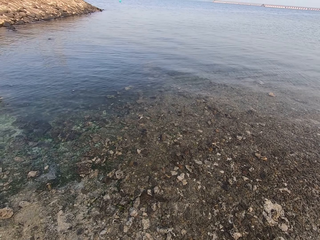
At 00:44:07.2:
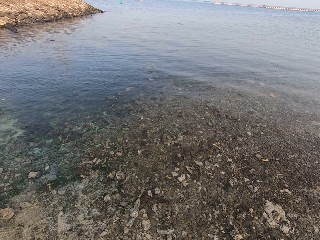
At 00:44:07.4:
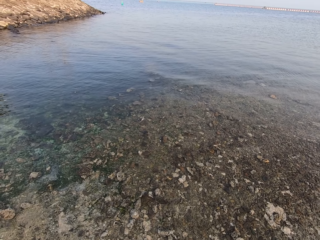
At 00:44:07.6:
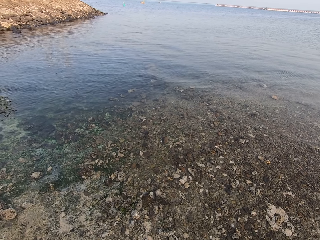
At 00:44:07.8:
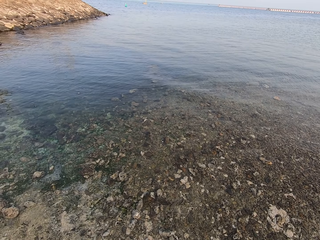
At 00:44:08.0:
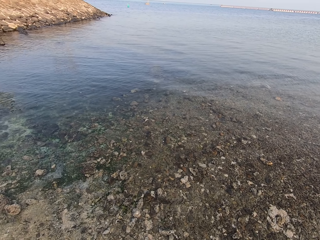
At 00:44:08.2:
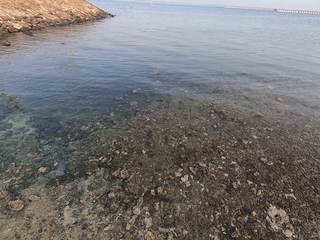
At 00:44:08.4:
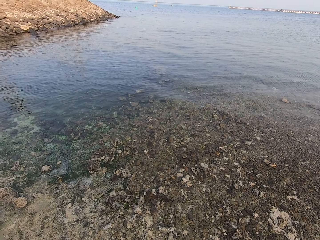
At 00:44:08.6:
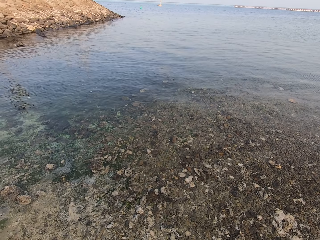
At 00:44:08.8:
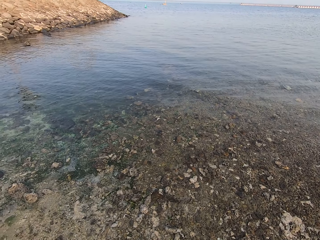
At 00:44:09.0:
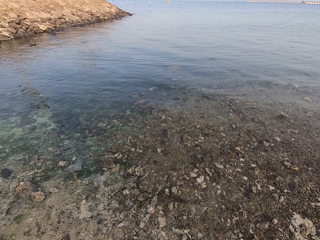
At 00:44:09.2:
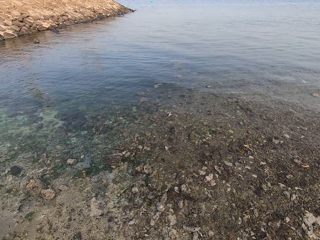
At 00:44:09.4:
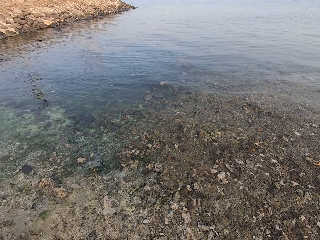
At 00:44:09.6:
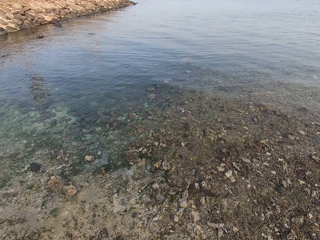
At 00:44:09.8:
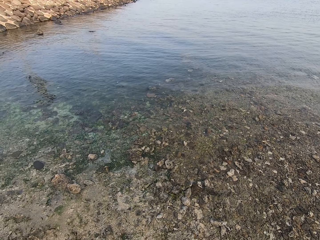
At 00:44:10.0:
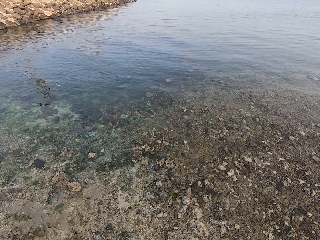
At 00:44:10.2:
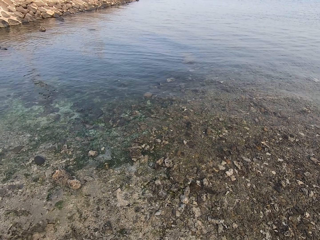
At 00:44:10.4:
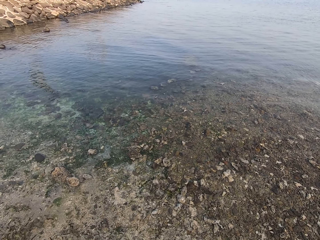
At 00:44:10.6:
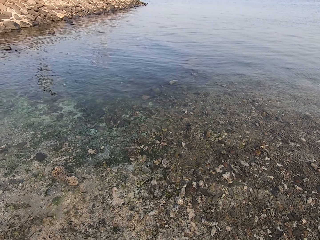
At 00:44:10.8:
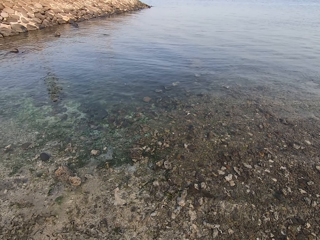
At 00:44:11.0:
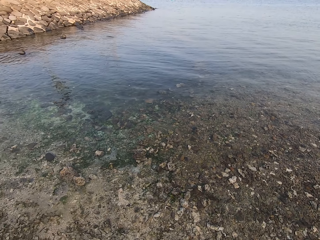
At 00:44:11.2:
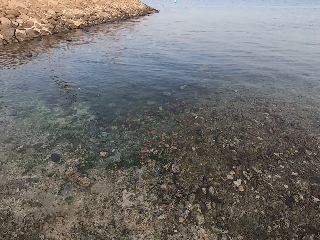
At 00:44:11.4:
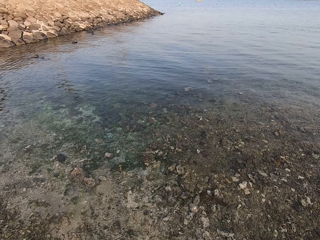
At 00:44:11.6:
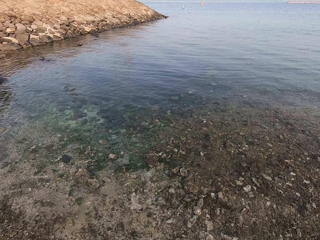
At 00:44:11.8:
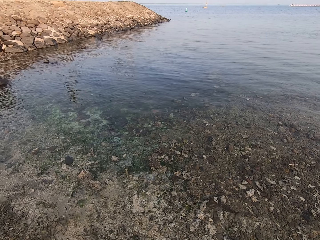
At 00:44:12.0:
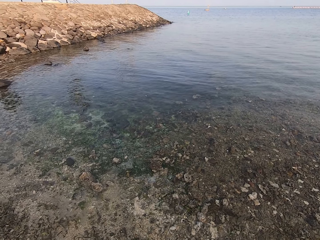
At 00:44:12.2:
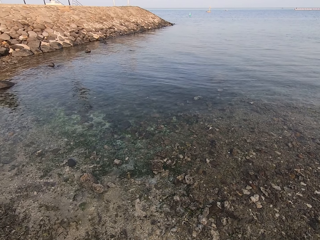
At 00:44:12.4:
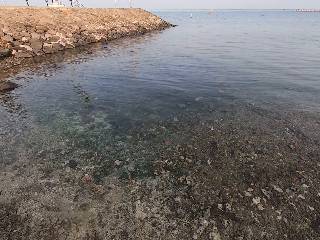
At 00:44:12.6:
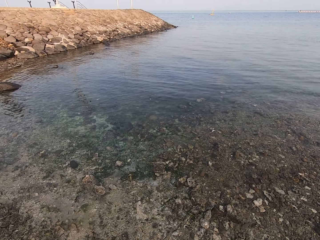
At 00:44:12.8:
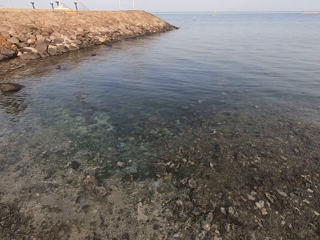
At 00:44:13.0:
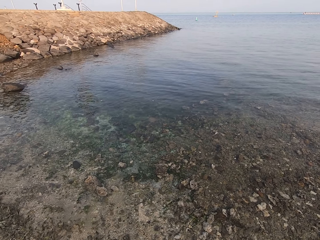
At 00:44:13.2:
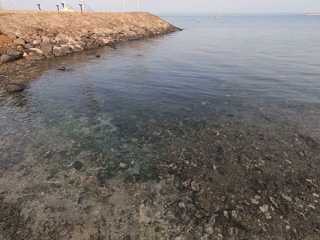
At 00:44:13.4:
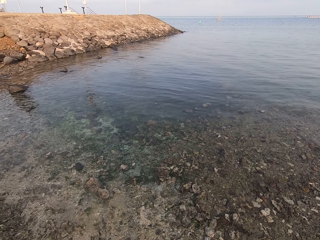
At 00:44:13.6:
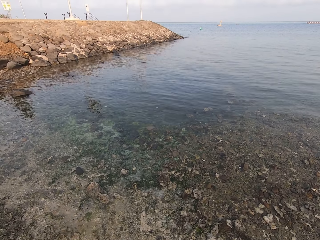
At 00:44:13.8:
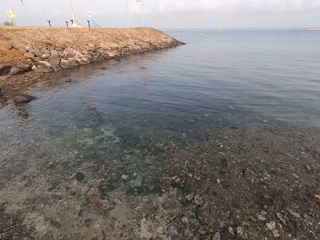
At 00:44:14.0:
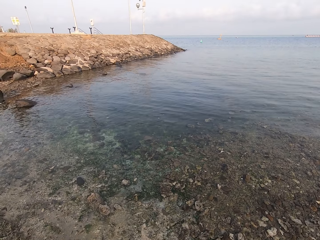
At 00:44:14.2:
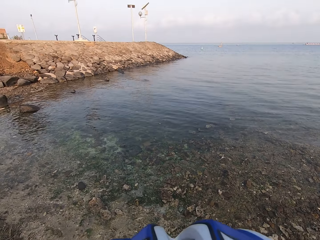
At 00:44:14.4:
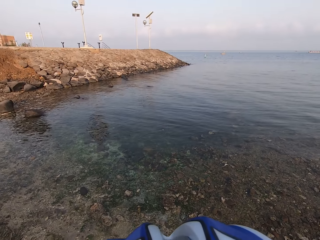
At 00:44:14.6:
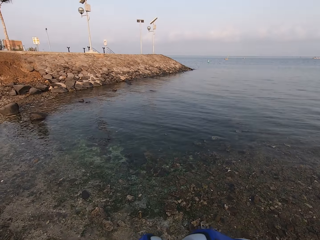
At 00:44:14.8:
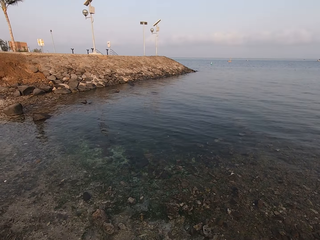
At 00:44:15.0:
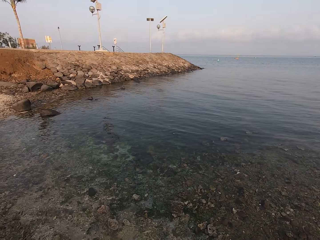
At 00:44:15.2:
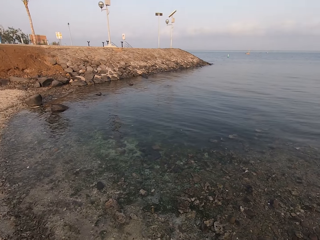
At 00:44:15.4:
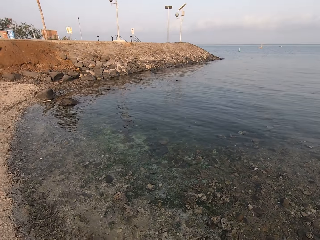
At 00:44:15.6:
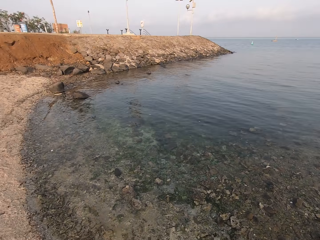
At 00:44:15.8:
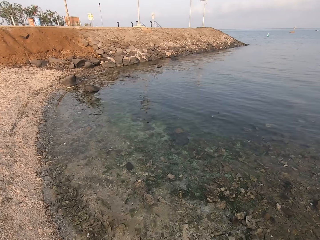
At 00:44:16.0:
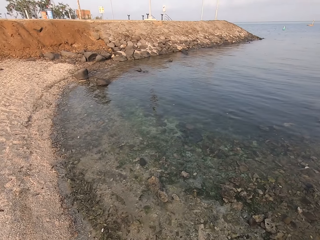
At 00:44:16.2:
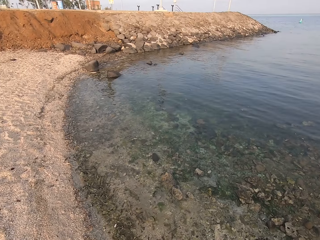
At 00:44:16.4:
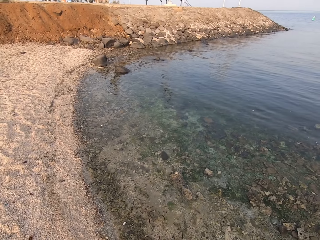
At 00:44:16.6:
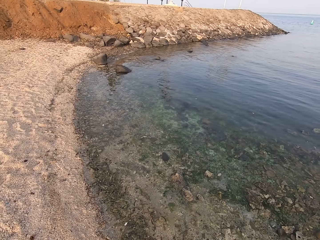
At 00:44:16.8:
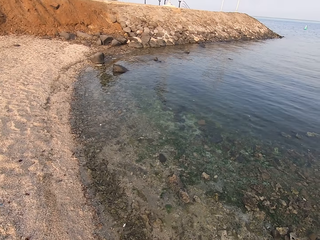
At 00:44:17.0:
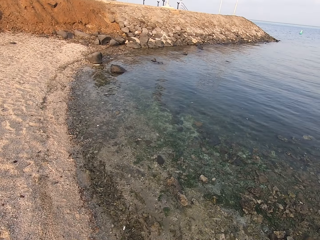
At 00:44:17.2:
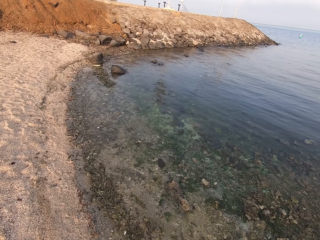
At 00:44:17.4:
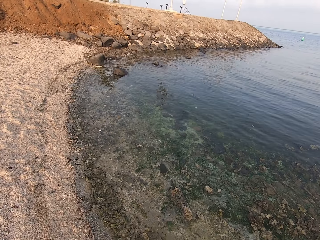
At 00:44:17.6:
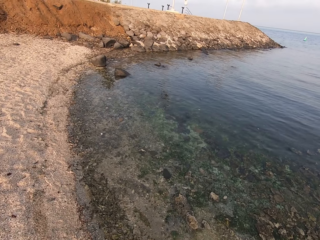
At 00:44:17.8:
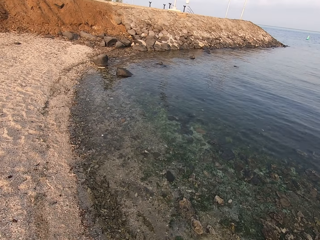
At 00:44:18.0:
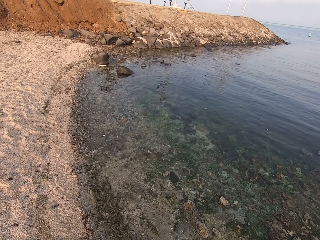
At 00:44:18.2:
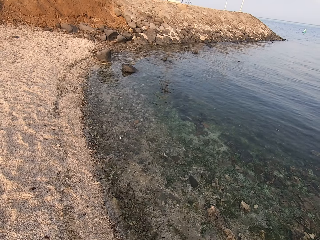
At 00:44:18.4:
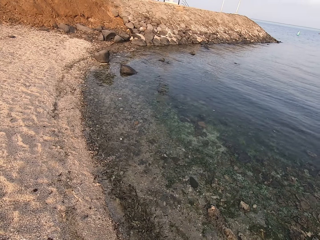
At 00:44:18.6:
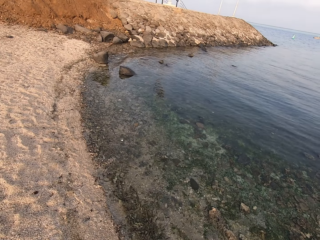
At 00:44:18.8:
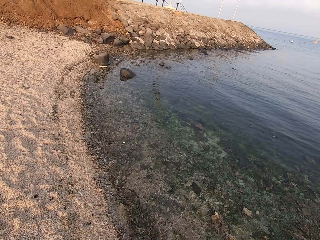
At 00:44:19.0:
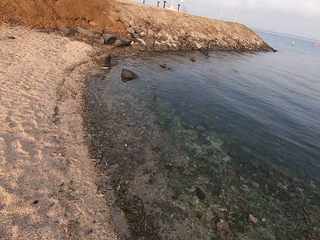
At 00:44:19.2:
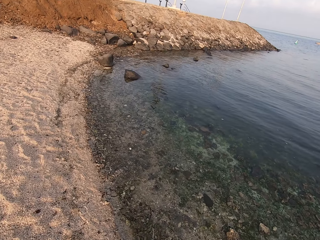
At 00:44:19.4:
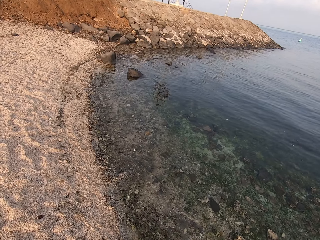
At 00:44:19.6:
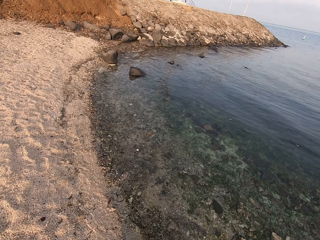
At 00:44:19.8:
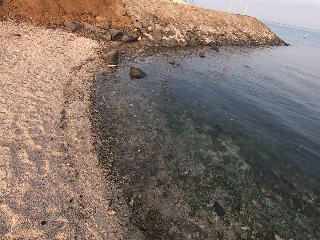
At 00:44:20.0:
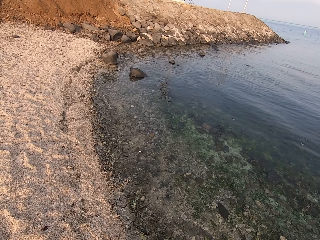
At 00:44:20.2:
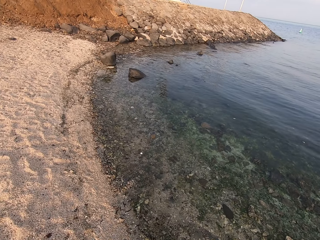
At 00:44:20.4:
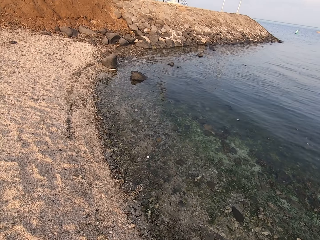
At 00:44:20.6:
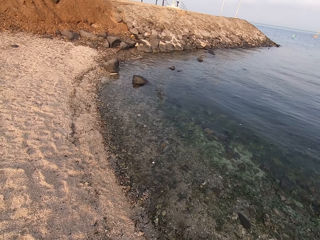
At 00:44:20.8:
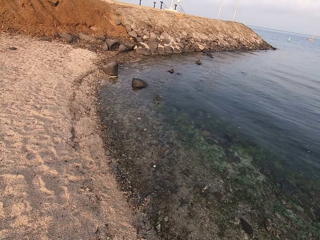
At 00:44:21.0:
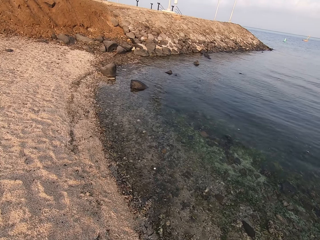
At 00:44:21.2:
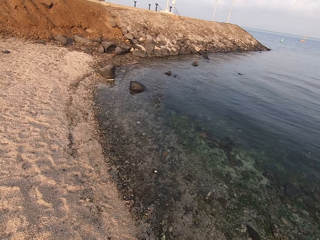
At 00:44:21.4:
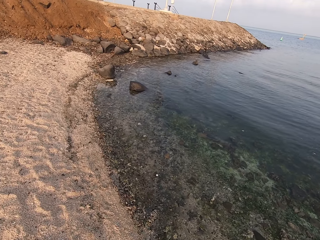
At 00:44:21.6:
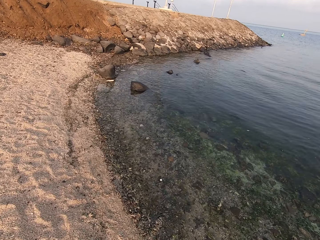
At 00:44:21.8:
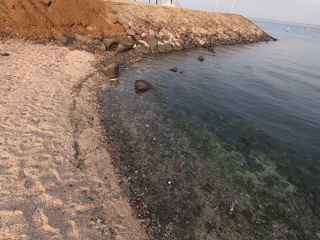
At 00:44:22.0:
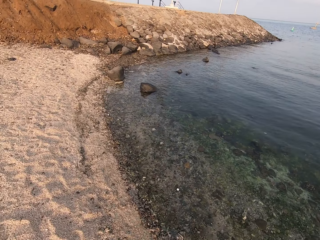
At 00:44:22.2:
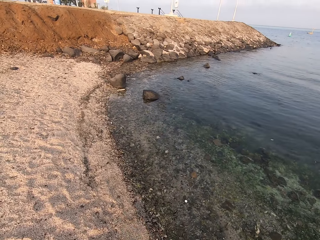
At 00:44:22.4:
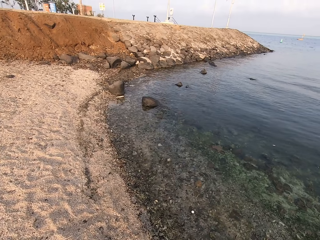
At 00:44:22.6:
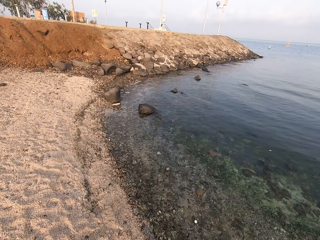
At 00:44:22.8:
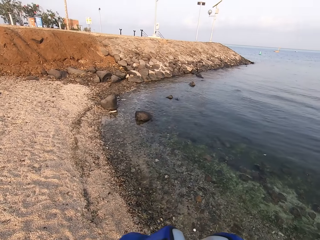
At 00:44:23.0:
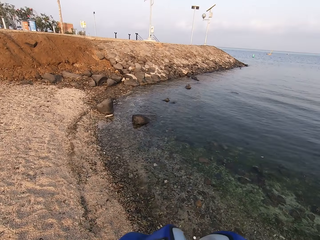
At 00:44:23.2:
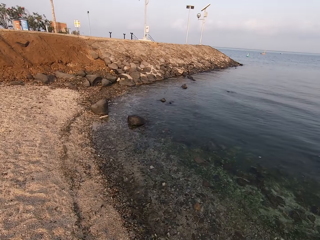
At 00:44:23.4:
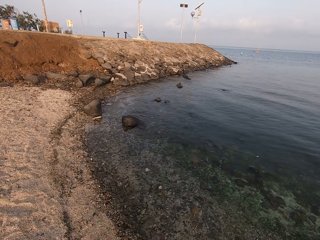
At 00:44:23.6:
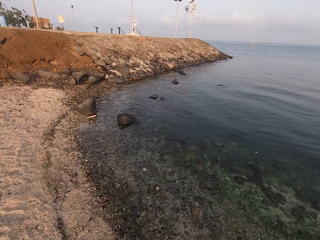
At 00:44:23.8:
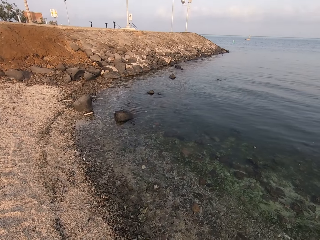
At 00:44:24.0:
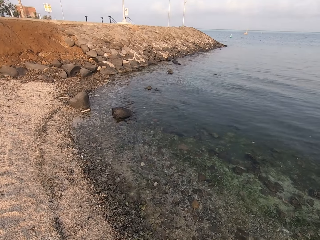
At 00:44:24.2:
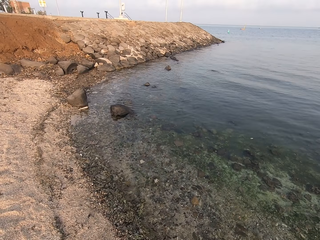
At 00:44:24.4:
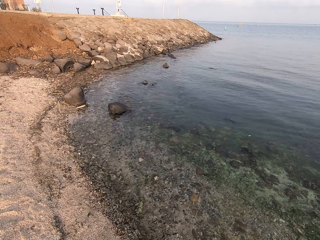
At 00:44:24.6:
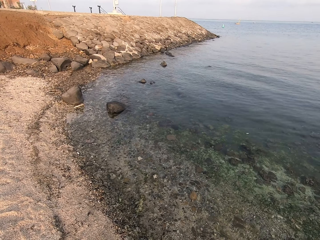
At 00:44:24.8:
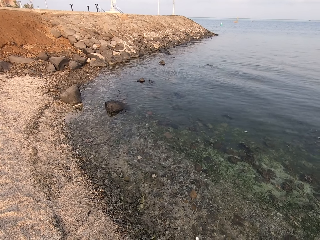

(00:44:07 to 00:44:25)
The camera wearer looks around. They walk around.

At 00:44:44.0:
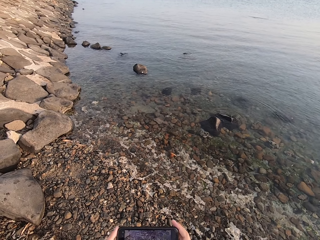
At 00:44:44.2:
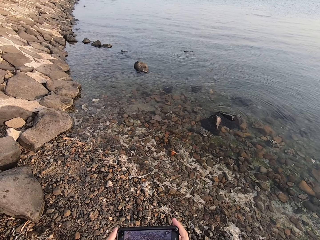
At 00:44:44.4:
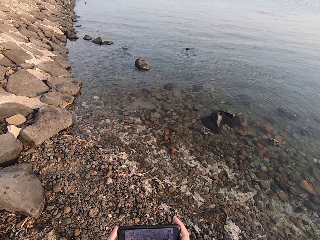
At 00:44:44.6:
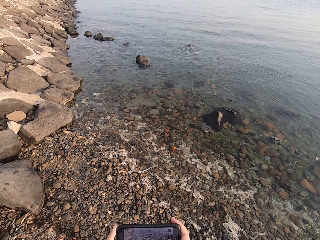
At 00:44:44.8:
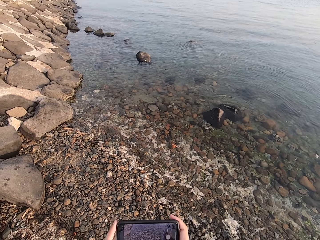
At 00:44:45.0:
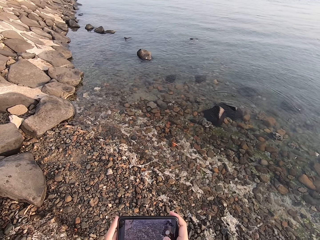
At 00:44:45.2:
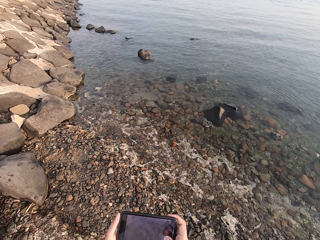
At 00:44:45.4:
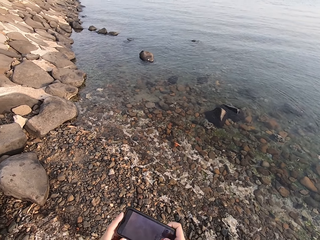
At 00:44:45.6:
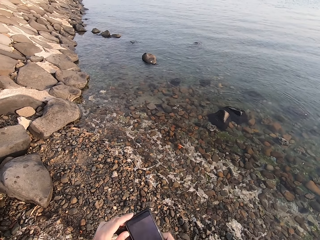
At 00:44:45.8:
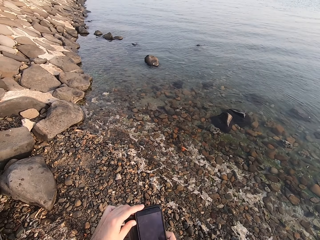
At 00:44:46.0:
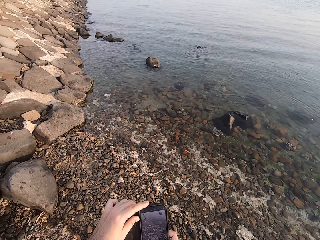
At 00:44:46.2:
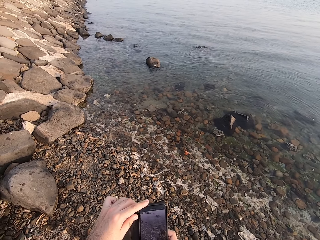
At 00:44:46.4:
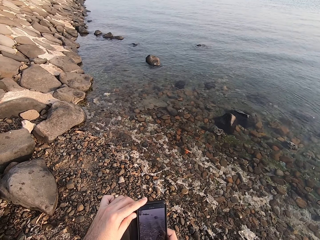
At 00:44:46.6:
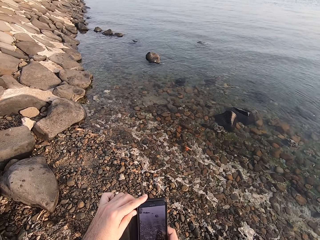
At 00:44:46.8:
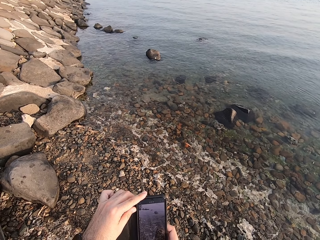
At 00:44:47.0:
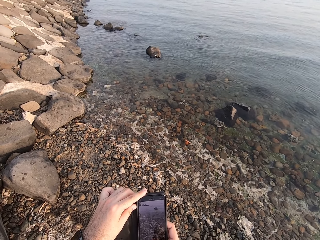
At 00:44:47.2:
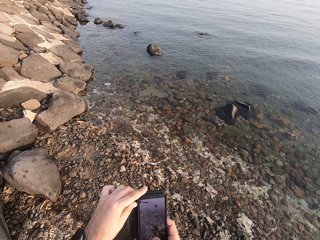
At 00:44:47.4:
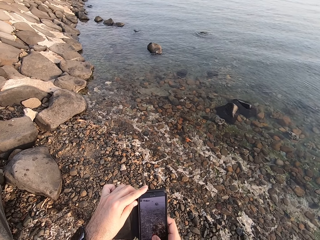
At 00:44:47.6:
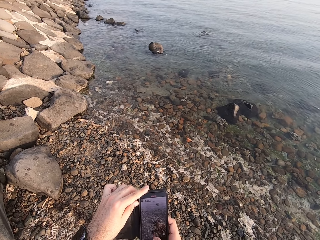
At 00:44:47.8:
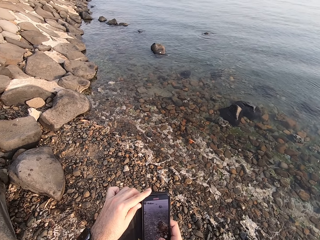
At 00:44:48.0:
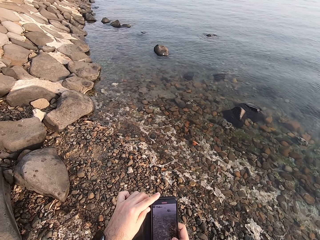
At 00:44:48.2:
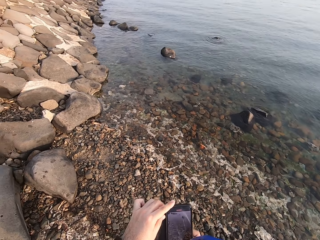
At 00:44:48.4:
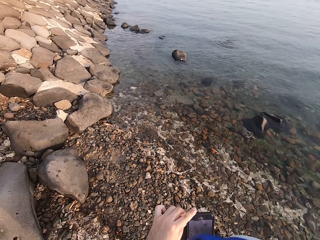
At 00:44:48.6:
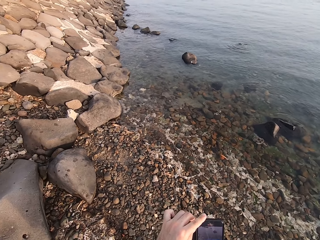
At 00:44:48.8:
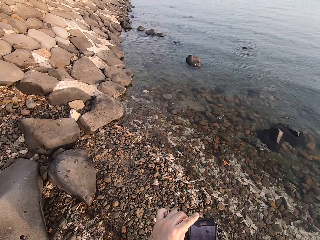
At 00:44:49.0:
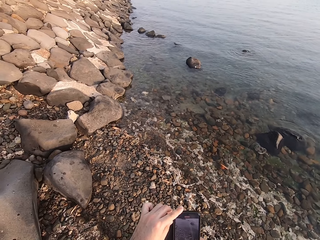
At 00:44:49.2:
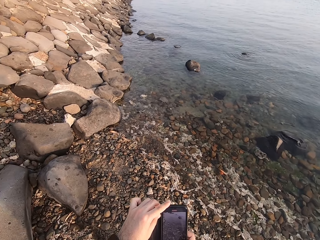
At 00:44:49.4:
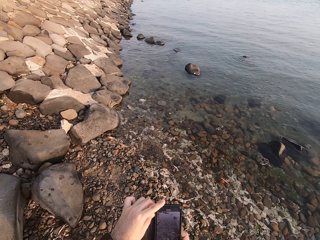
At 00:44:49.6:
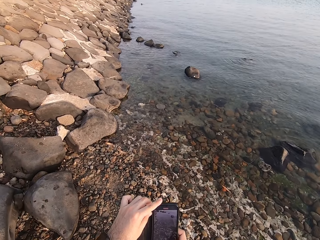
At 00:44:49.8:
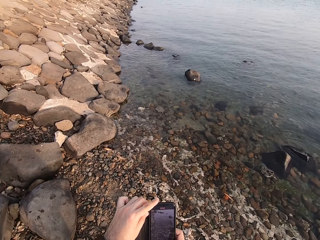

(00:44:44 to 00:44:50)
The camera wearer takes a picture. They use their phone.
